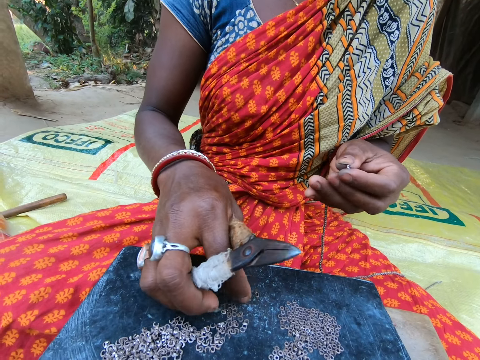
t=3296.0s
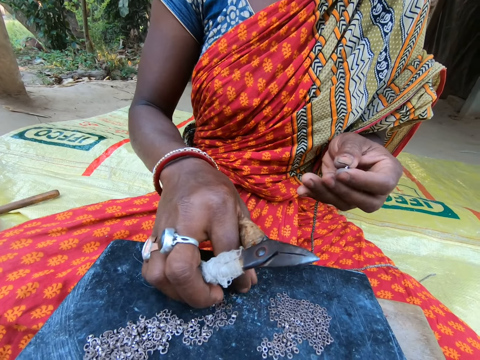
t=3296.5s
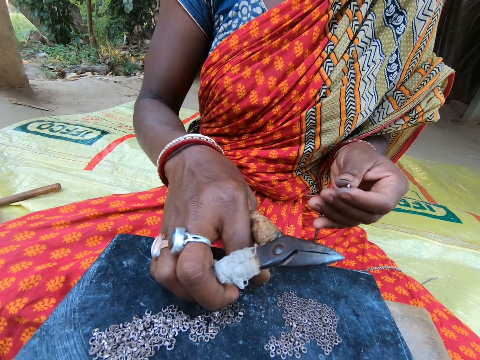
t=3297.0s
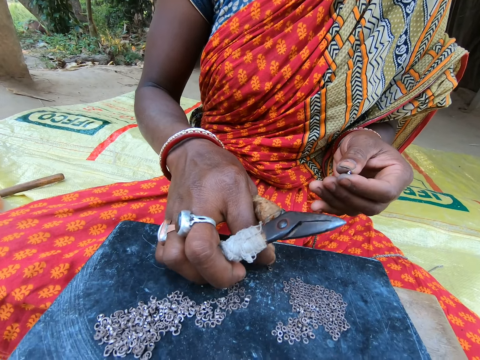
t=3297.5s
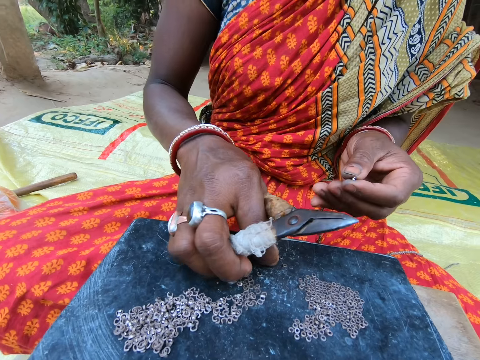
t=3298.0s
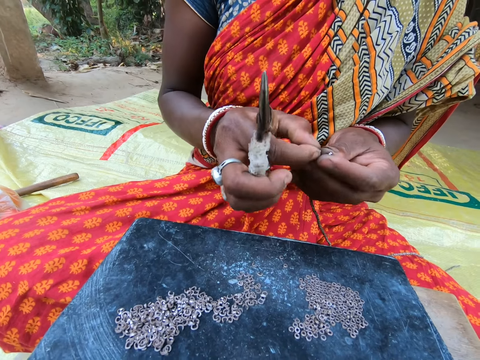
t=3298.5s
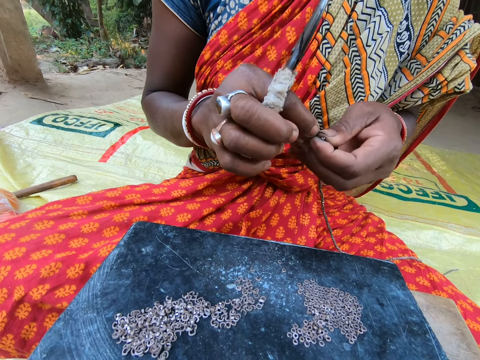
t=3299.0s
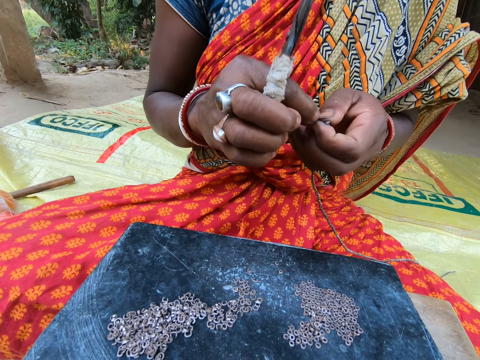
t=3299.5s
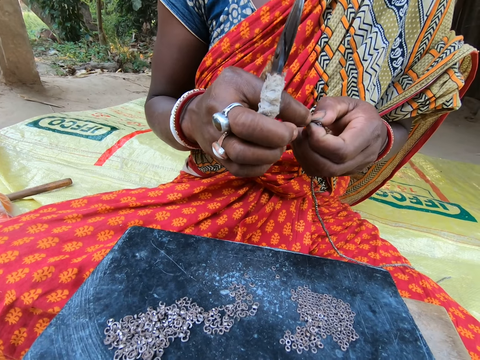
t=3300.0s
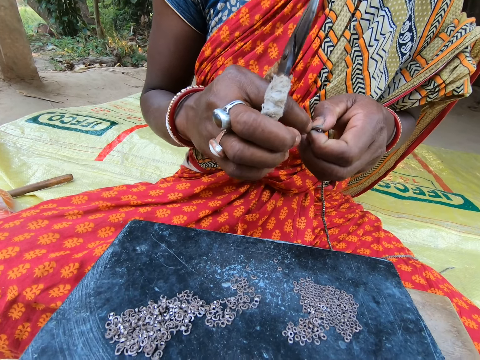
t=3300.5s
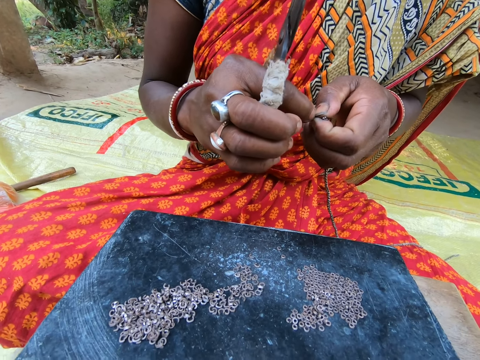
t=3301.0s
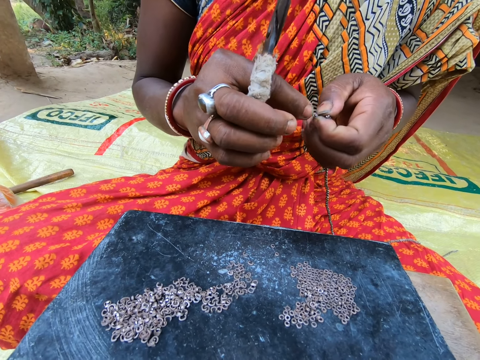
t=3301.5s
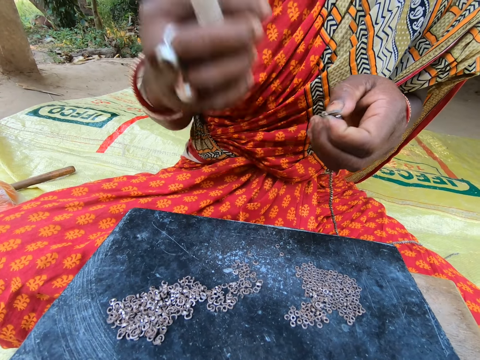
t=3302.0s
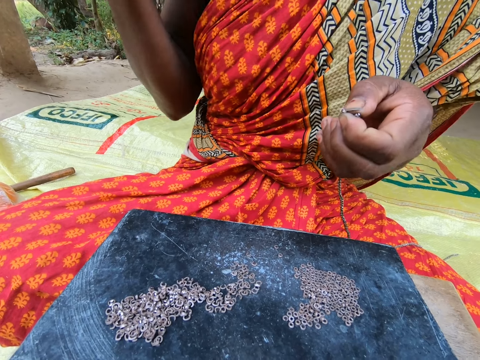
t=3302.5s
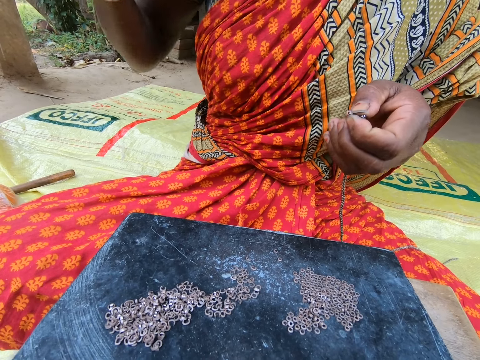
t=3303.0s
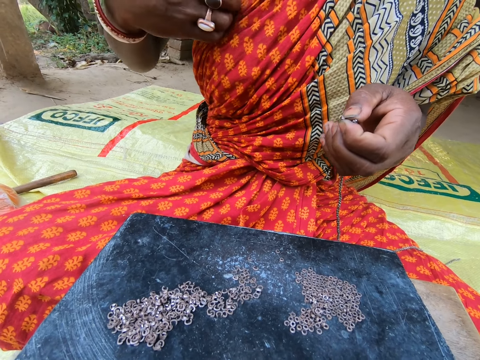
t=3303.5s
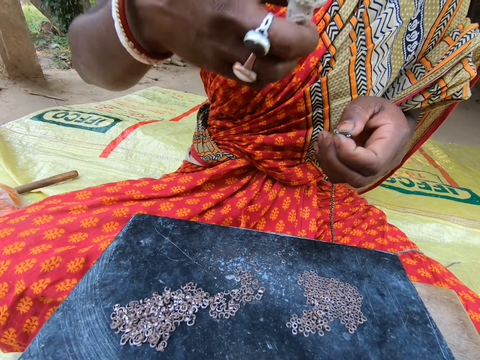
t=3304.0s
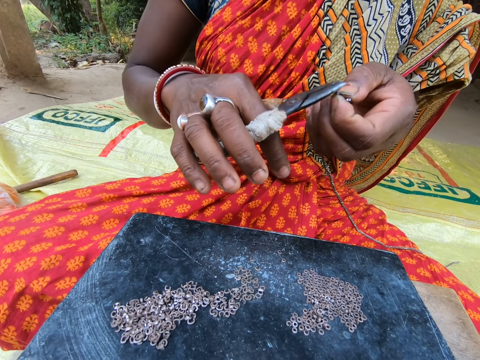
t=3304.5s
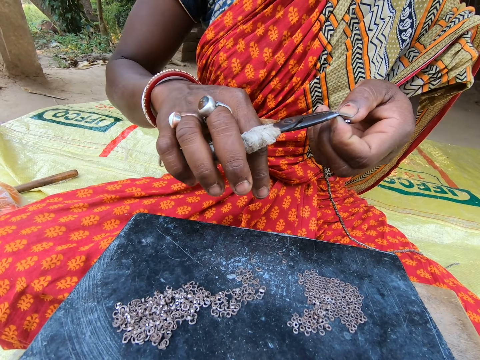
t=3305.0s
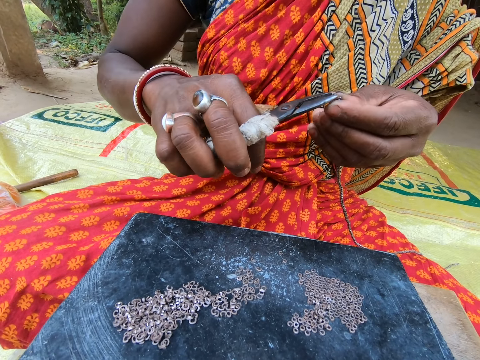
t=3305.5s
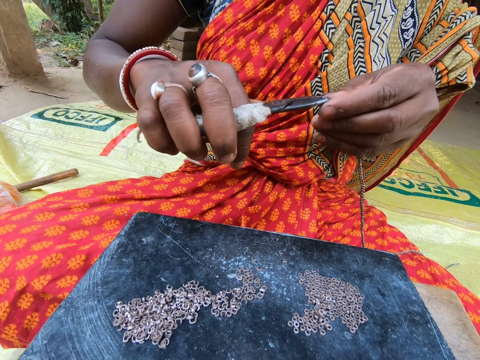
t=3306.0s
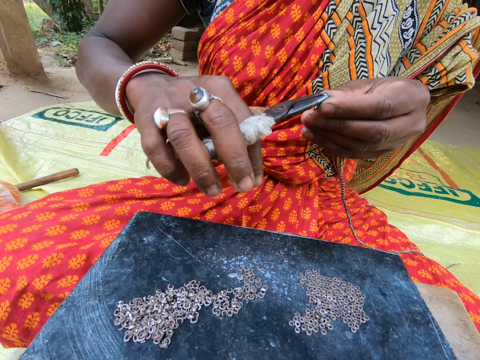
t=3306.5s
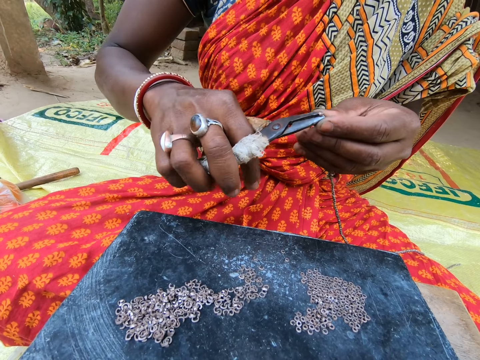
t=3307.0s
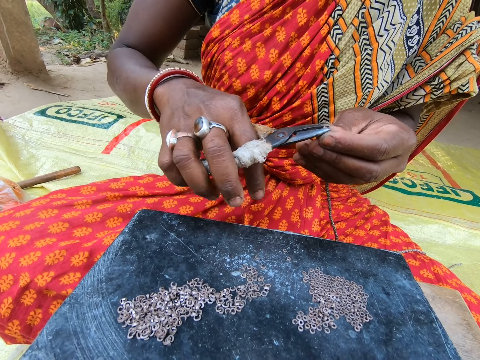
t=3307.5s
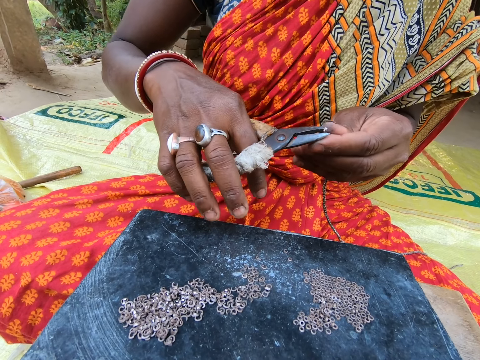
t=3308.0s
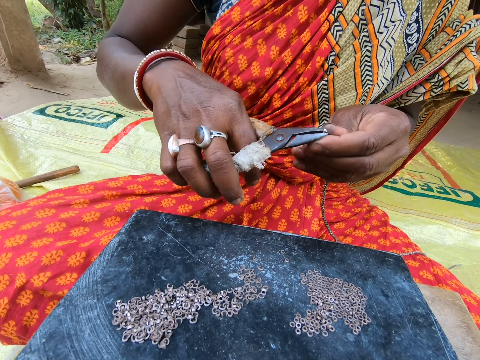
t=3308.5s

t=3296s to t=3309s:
A woman takes a small steel from the plate on the sack on the floor with her right hand. The camera wearer picks the beads on the table. The woman converses with the camera wearer. The woman attaches the small steel in her right hand to the chain in her left hand. The woman converses with another woman. The first woman takes the small steel in her left hand with the plier in her right hand. The first woman clips the small steel on the chain in her left hand with the plier in her right hand.

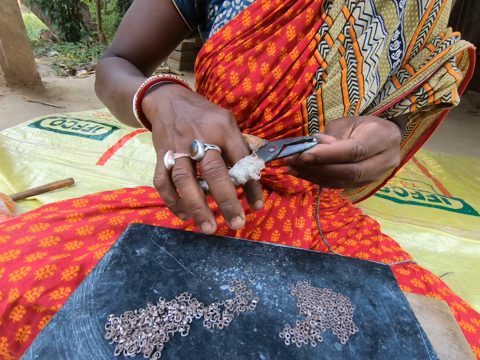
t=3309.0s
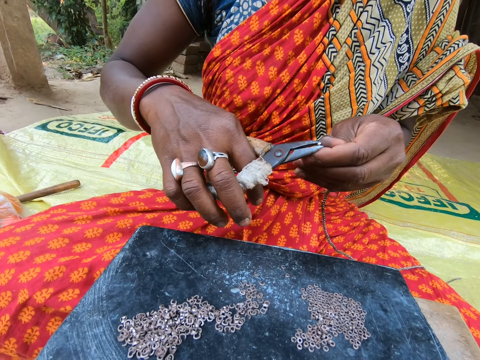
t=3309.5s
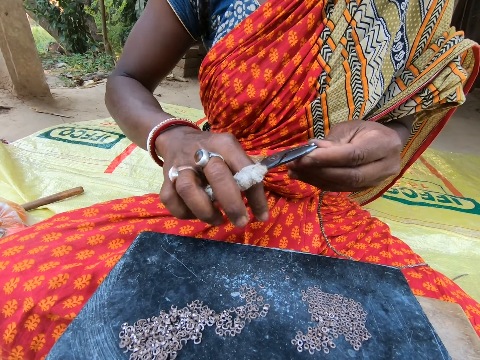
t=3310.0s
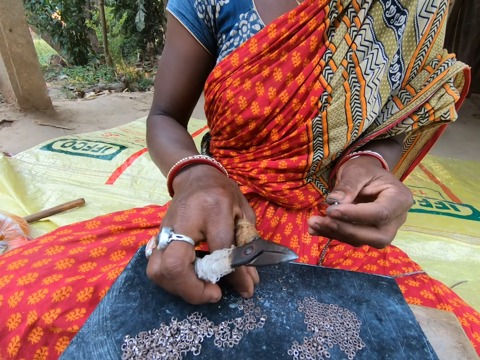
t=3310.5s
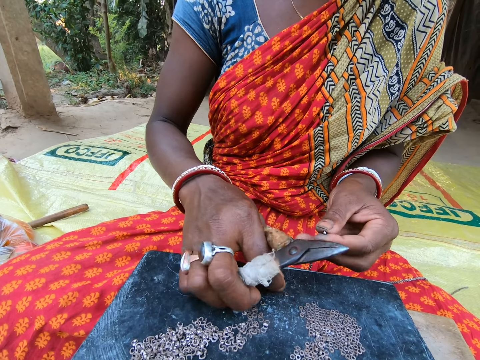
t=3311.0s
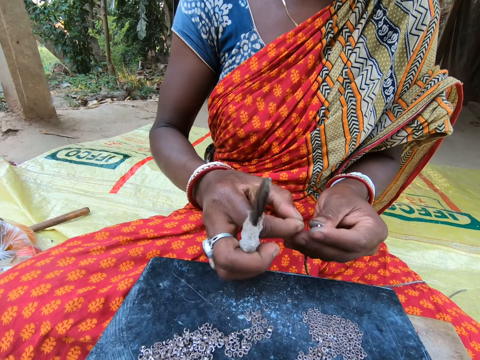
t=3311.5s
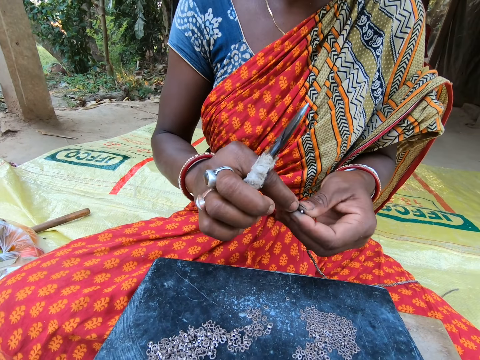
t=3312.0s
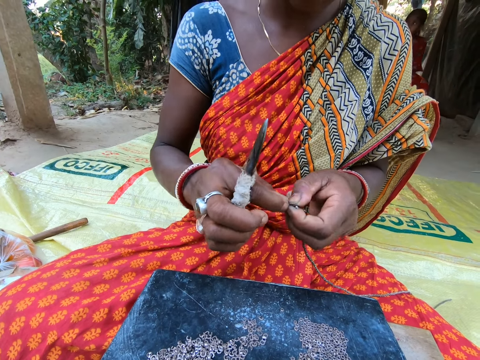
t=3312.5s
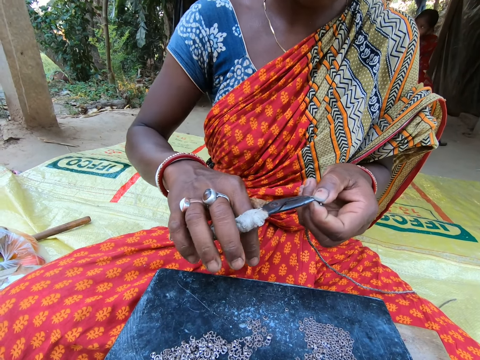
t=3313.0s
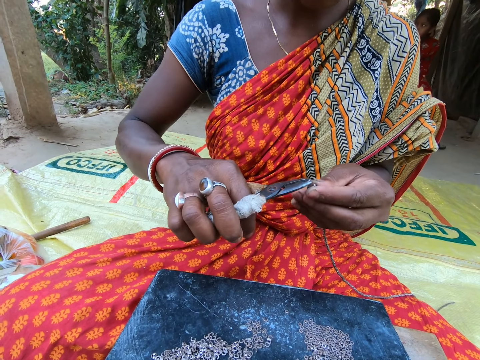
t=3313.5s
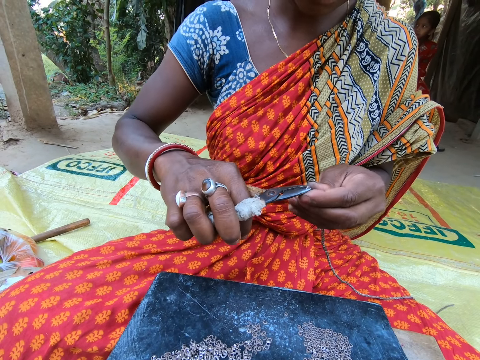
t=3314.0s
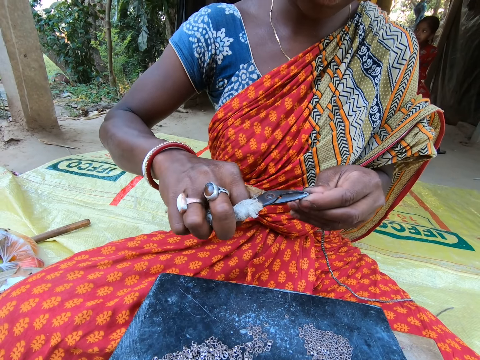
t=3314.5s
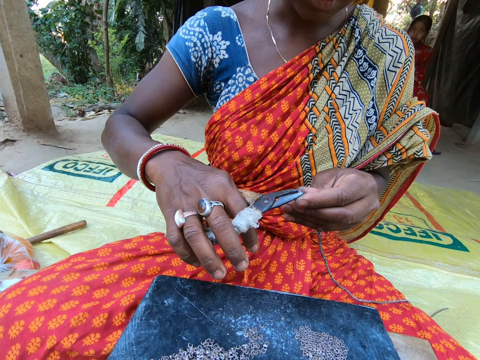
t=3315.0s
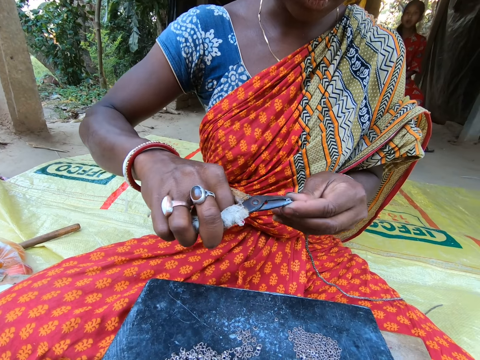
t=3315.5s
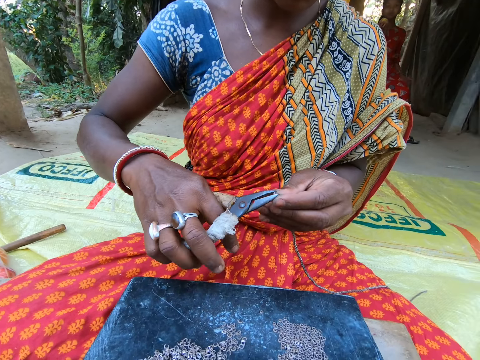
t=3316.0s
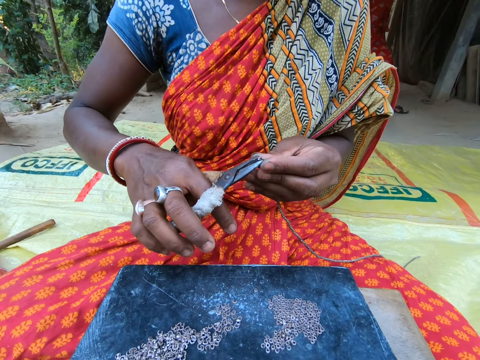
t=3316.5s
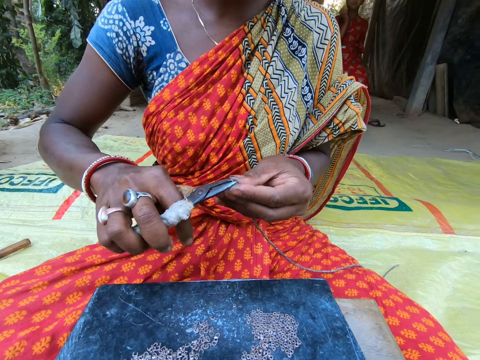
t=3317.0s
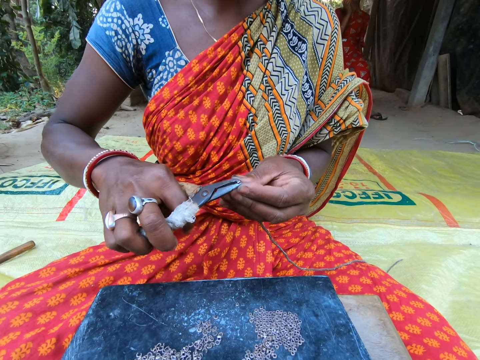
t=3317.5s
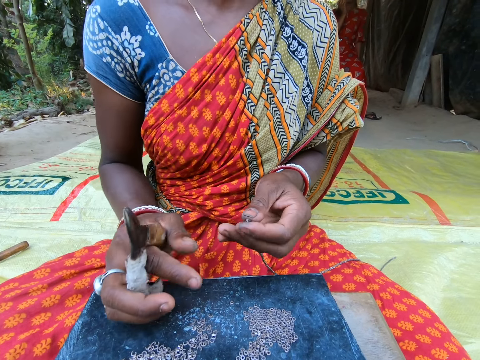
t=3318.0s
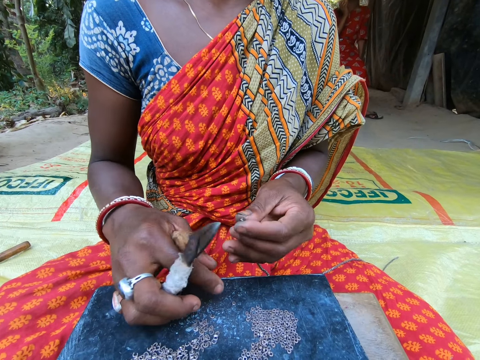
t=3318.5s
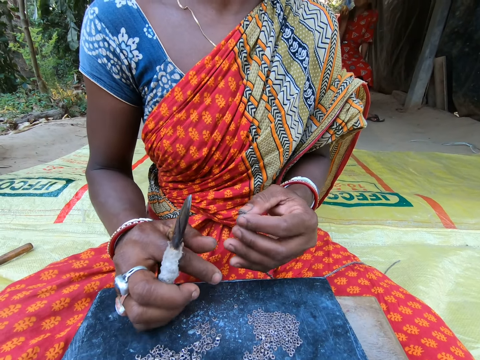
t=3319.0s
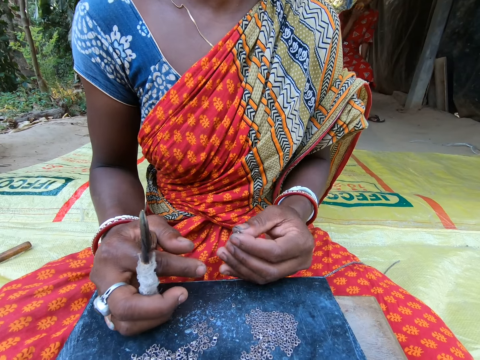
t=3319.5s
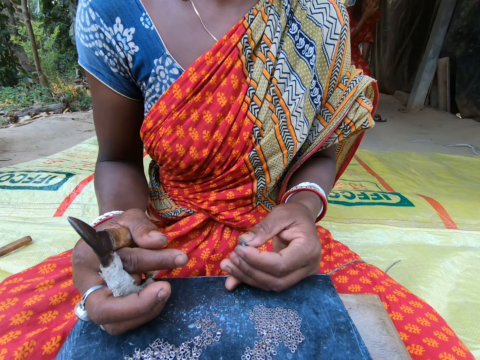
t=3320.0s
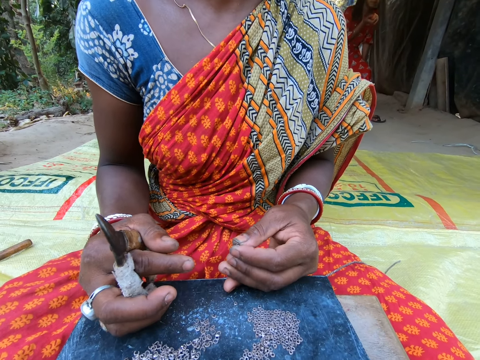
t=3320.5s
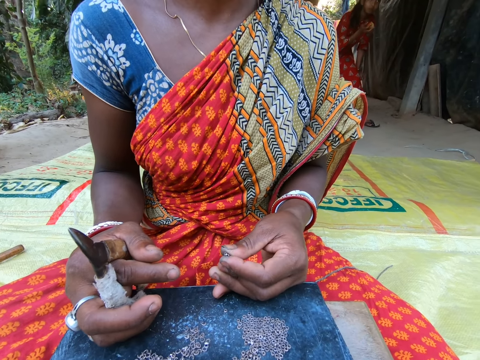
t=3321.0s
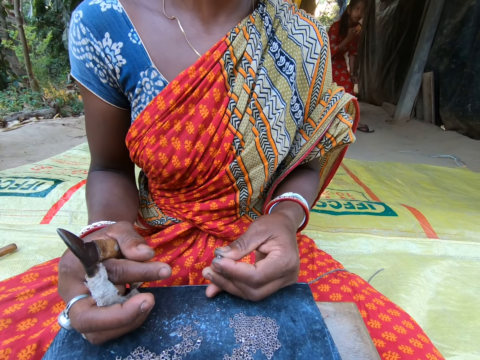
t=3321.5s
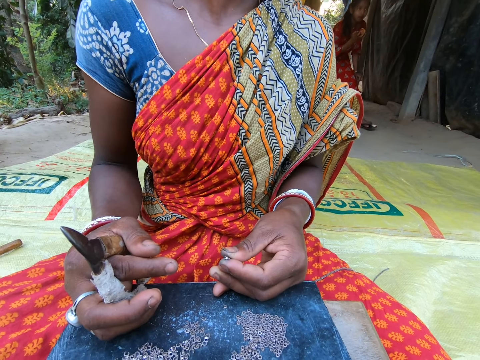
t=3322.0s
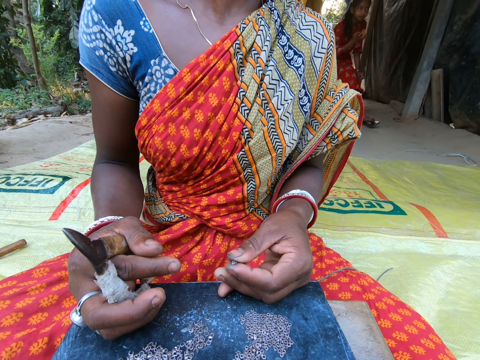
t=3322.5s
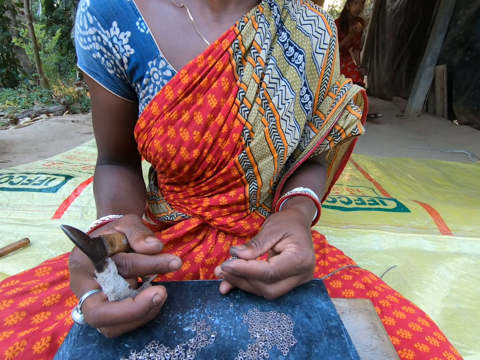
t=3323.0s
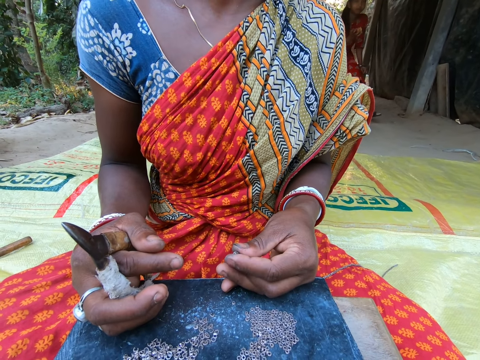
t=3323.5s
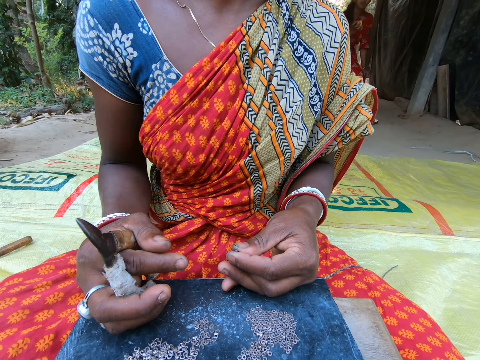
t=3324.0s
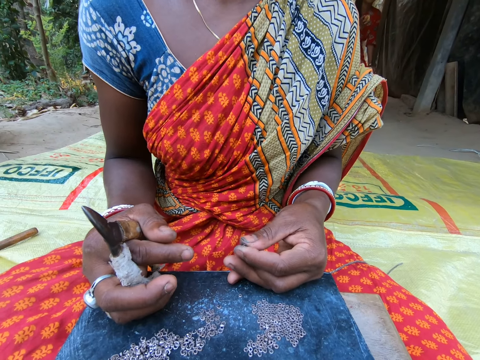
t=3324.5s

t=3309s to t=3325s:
A woman takes a small steel from the plate on the sack on the floor with her right hand. The camera wearer picks the bead on the table. The woman attaches the small steel in her right hand to the chain in her left hand. The woman takes the small steel in her left hand with the plier in her right hand. The camera wearer fixes the beads on the thread. The woman clips the small steel on the chain in her left hand with the plier in her right hand. The camera wearer converses with the woman. They look at the woman. They look at the woman again.
